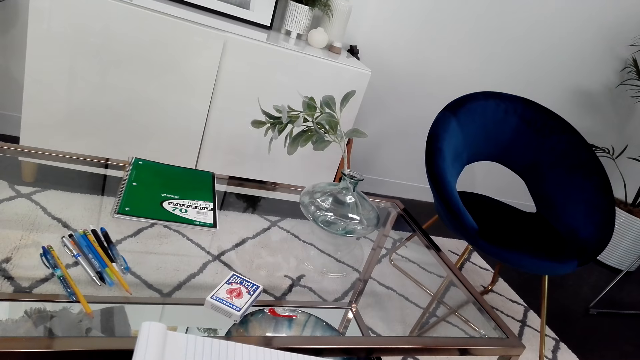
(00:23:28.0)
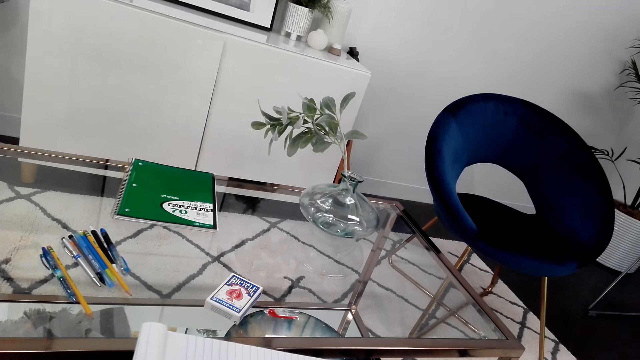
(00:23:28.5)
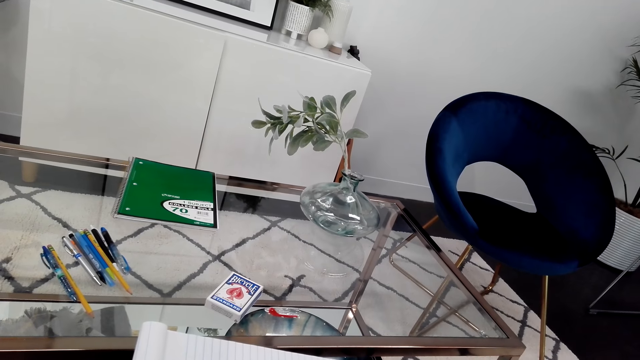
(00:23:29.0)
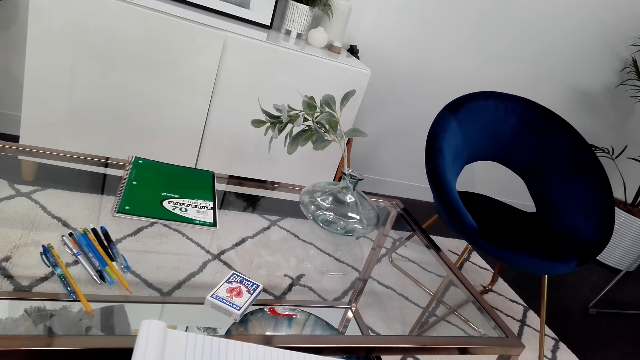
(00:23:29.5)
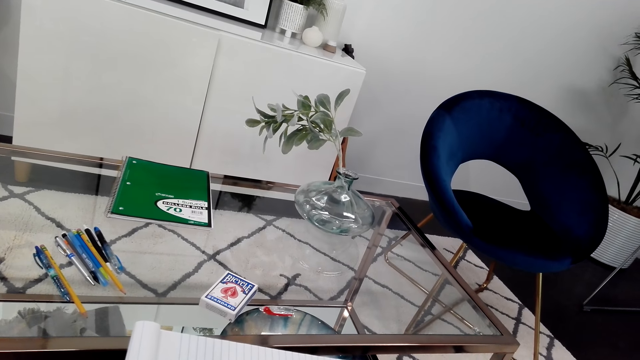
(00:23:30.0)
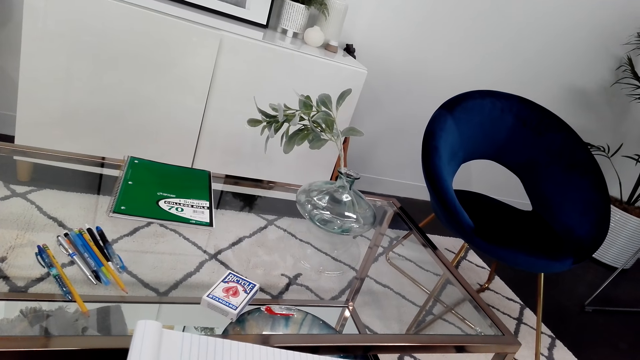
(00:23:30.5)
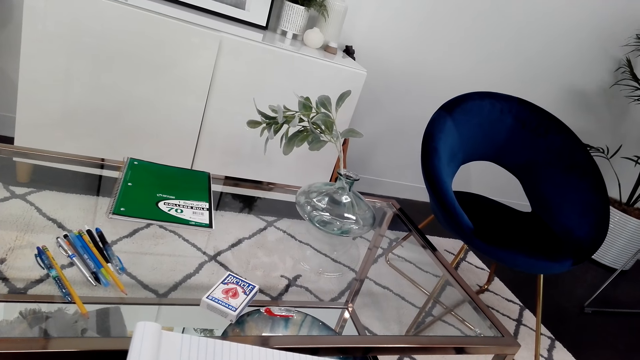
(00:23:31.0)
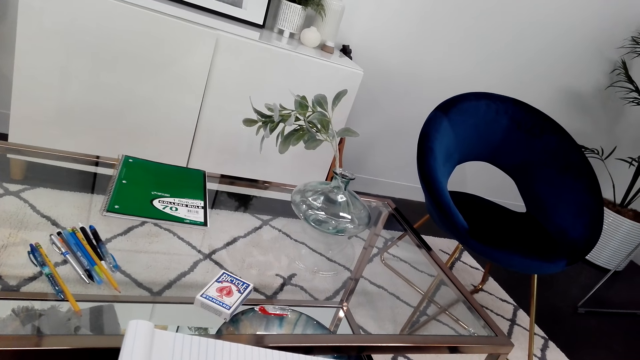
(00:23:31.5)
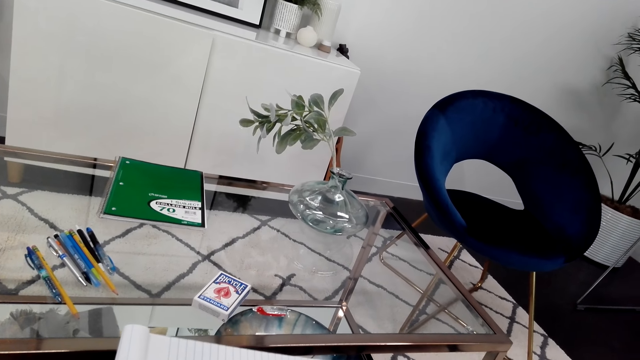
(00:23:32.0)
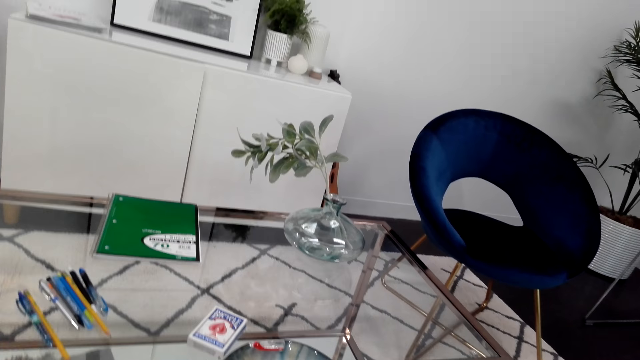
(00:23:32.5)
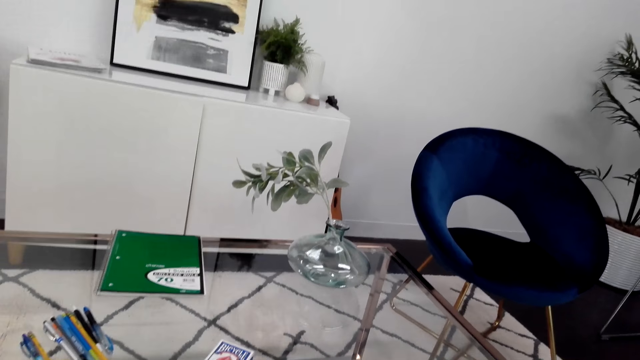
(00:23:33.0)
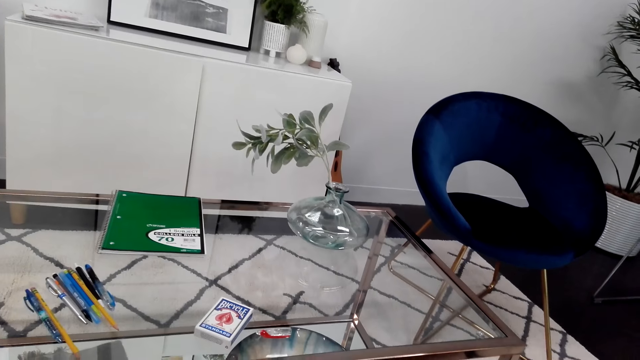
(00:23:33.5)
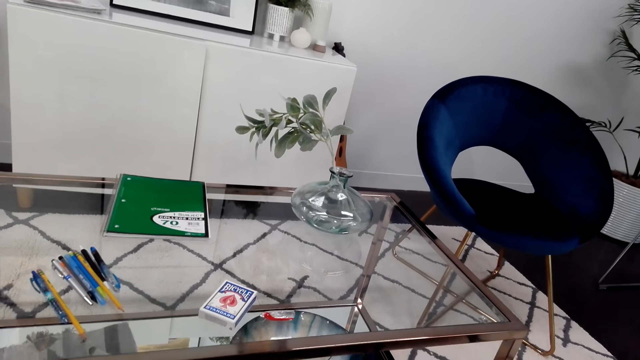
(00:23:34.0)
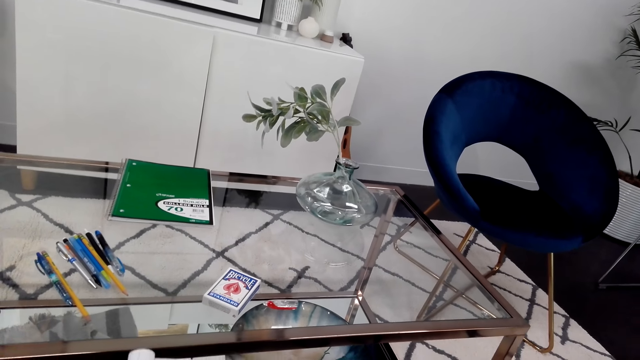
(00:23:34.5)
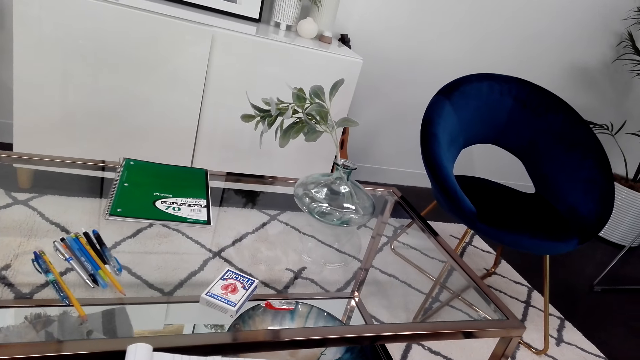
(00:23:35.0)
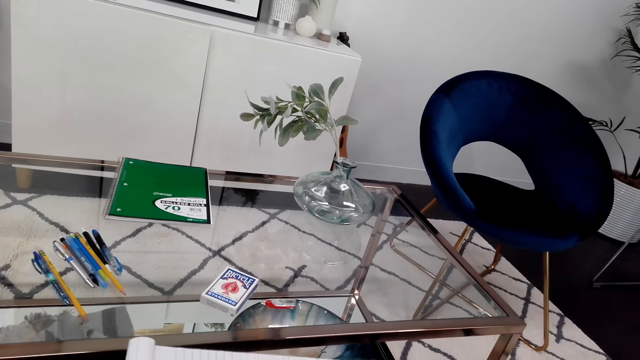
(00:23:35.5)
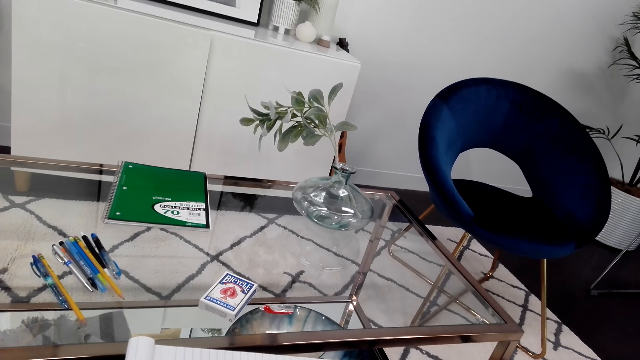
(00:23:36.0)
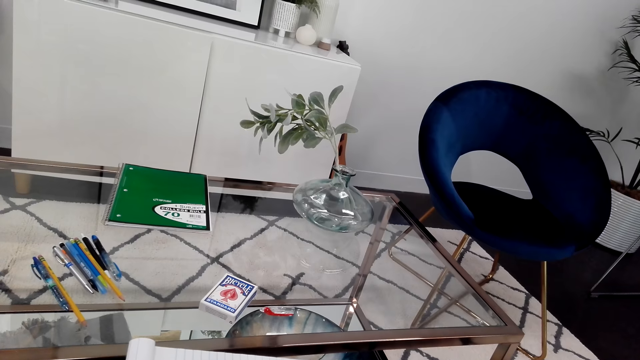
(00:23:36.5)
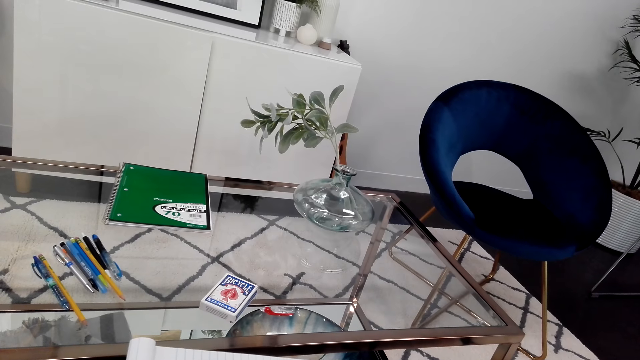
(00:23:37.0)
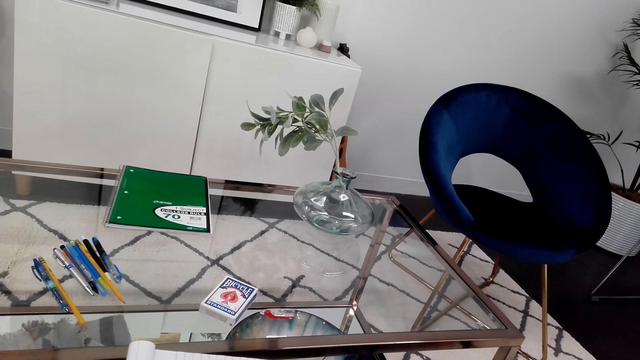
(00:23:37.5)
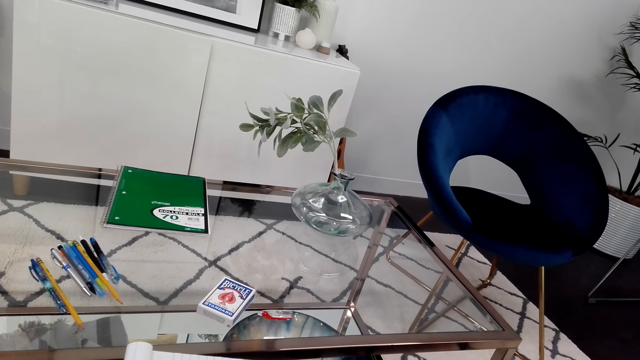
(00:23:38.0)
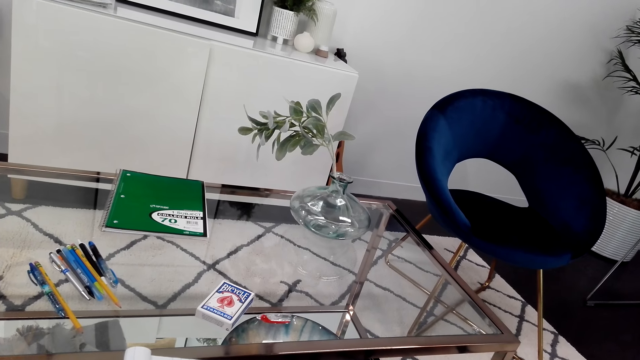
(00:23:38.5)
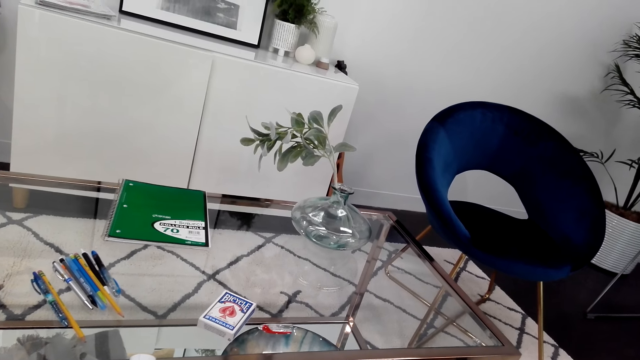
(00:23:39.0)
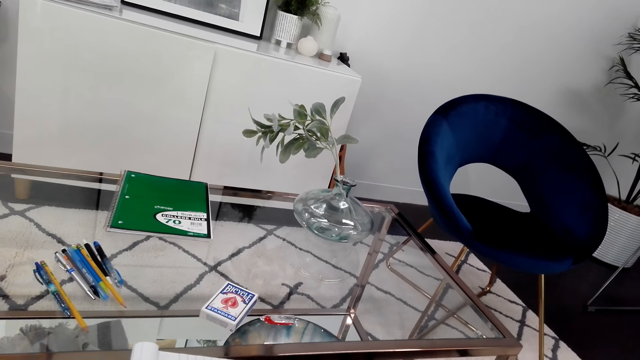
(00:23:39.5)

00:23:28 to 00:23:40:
The camera wearer looks around.

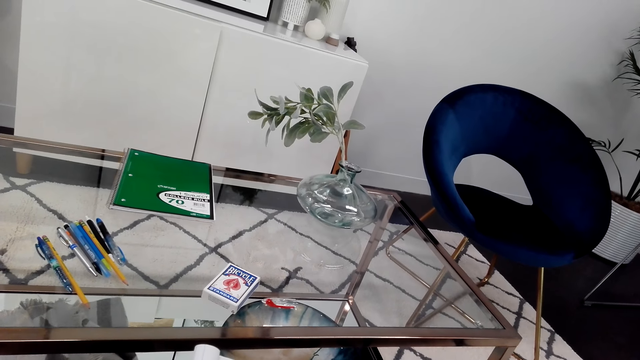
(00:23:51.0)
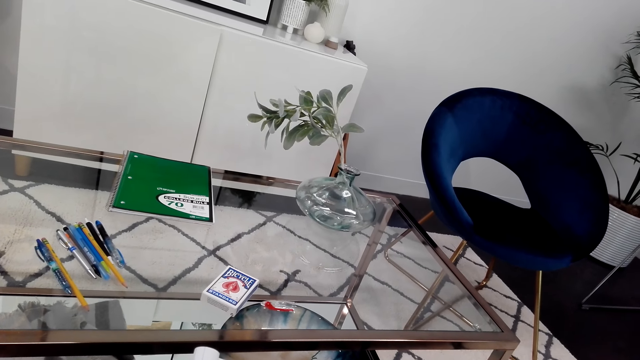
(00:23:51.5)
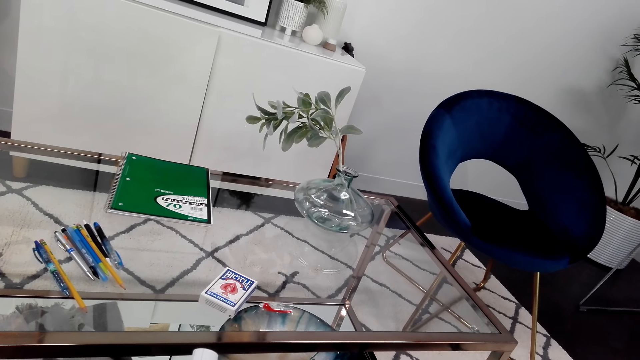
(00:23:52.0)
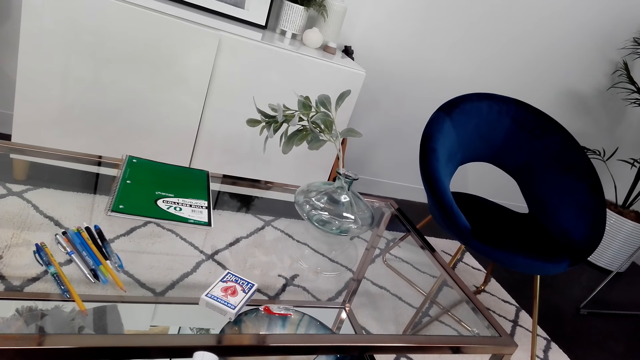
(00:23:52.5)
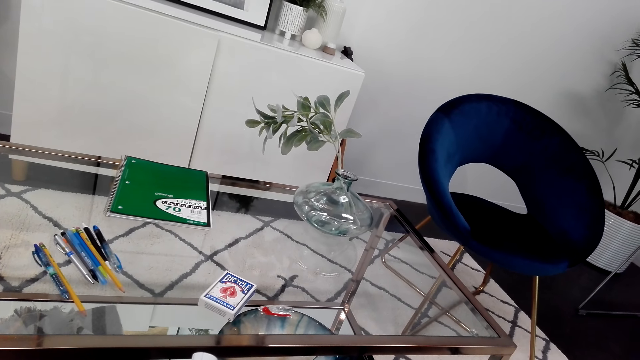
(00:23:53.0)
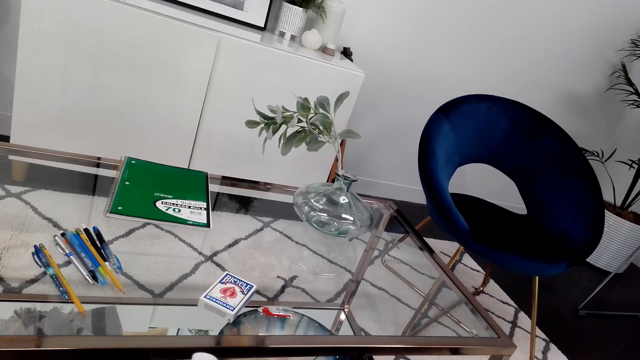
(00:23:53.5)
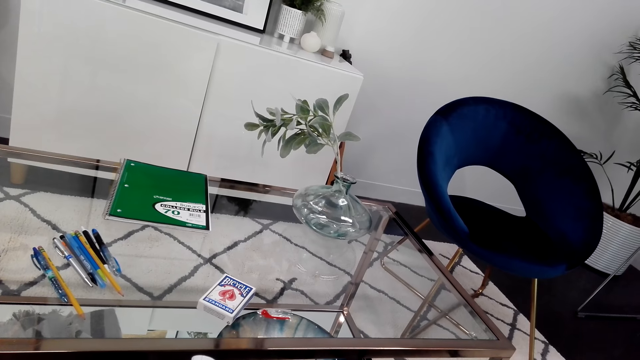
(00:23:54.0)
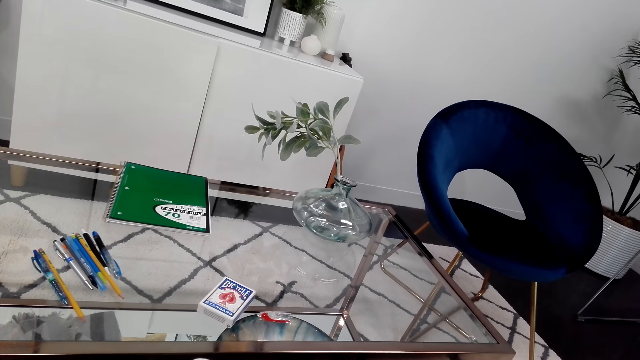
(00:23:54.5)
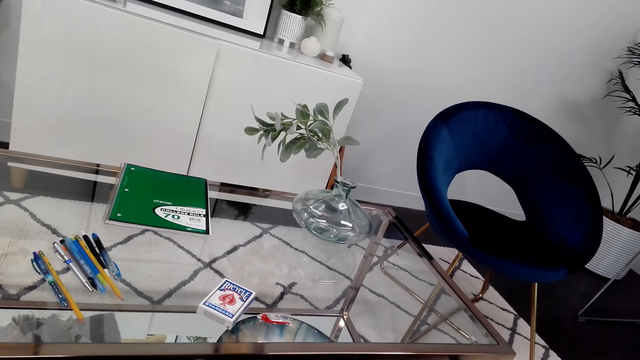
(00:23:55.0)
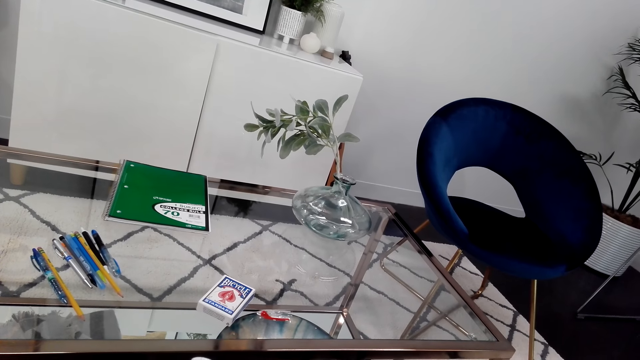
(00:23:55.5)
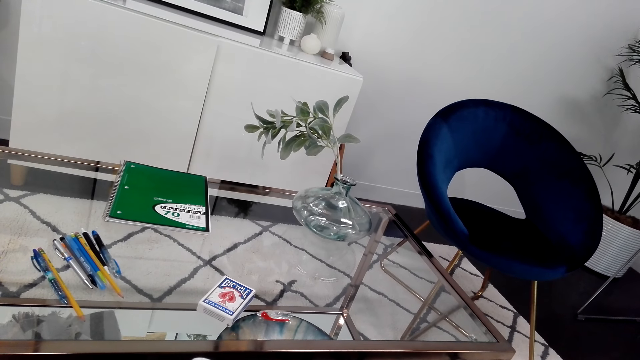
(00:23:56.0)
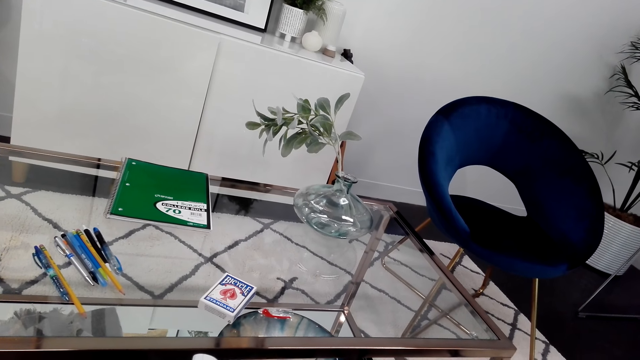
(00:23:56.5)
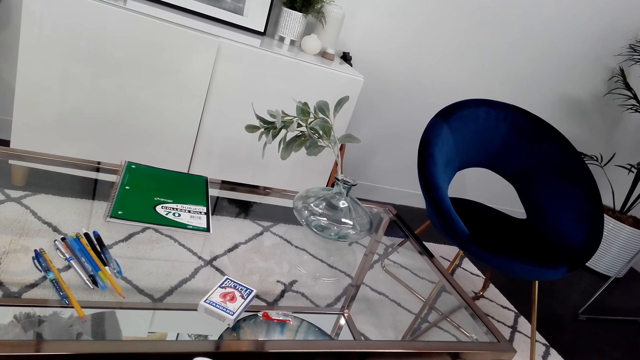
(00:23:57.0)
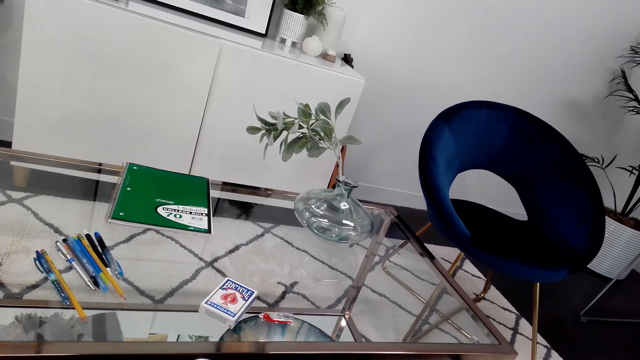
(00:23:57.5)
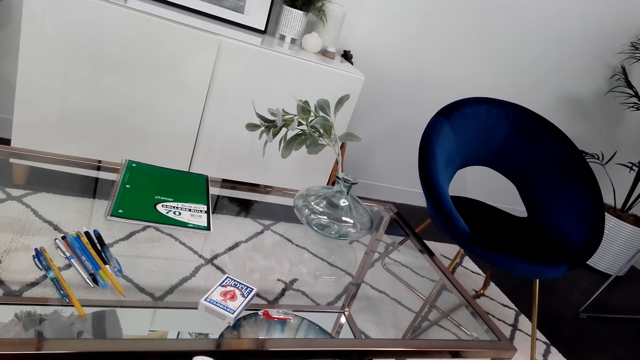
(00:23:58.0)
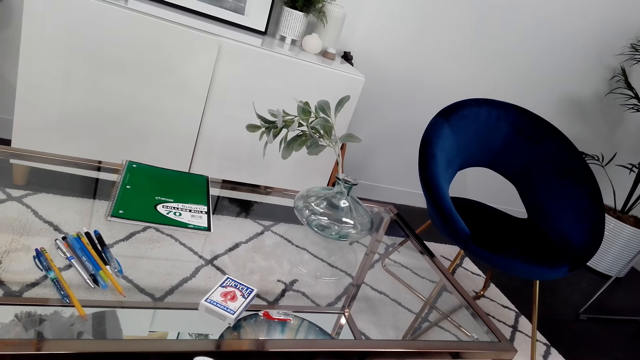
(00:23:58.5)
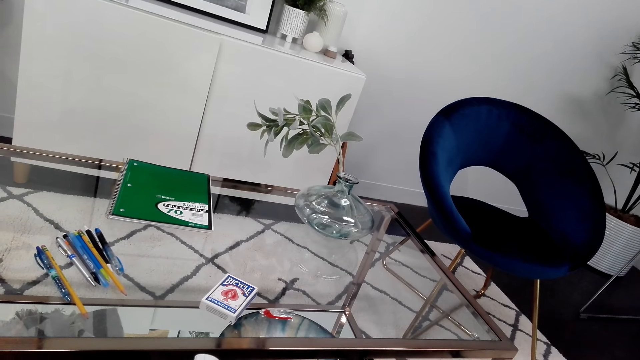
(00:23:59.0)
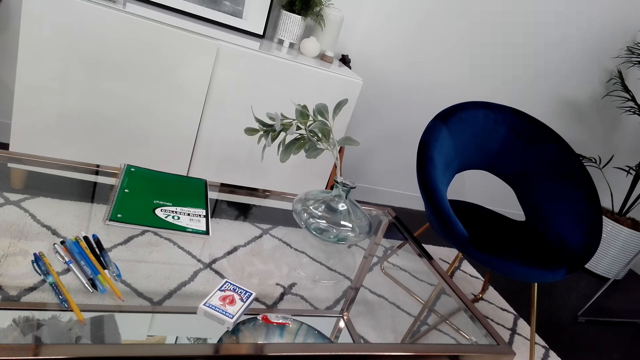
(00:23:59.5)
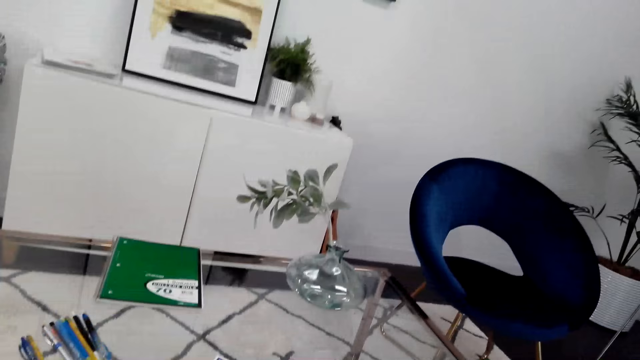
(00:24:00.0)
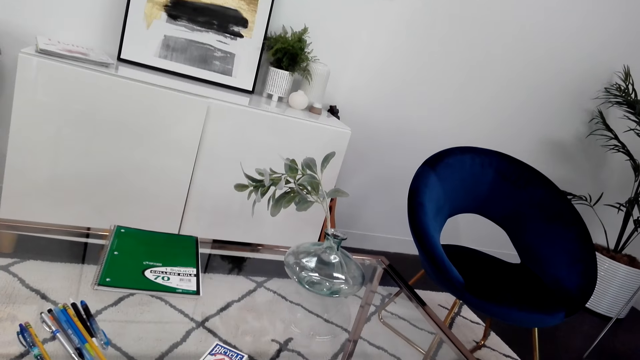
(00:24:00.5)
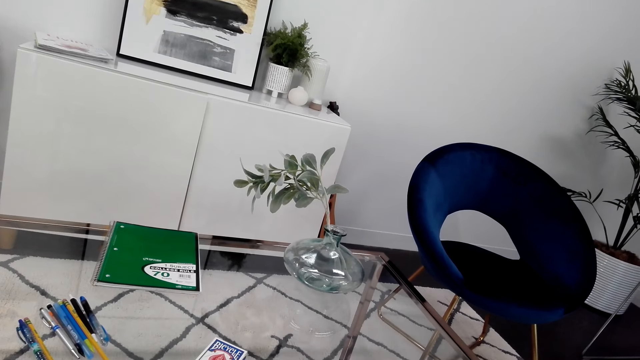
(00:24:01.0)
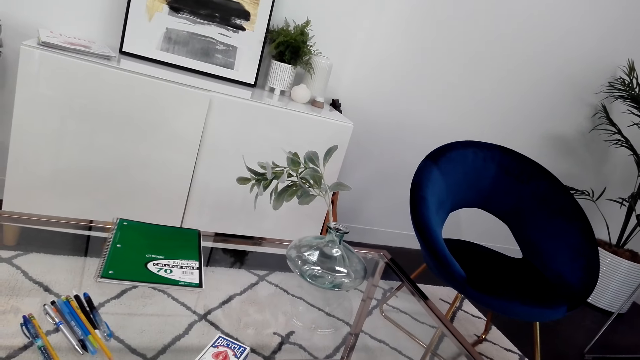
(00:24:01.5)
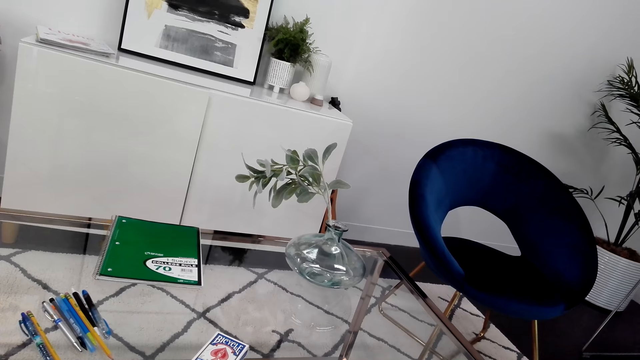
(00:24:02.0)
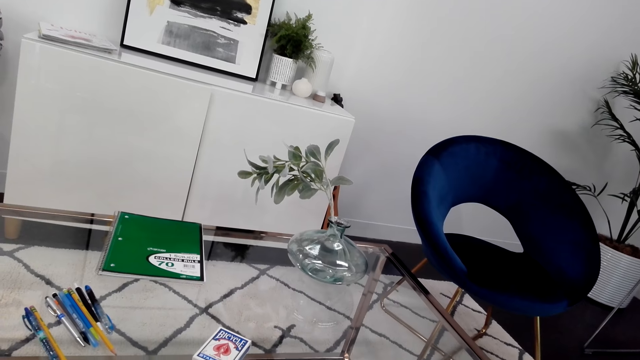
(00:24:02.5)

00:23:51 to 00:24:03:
The camera wearer looks around.
